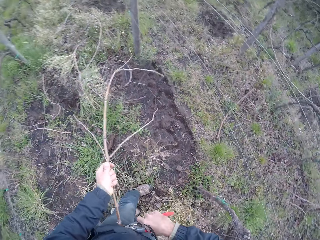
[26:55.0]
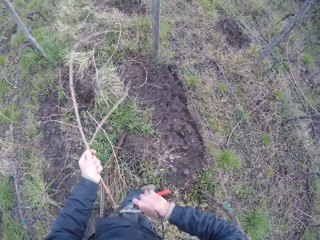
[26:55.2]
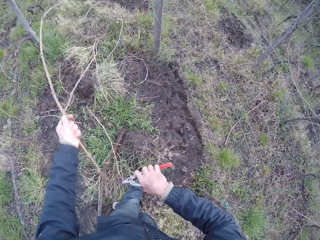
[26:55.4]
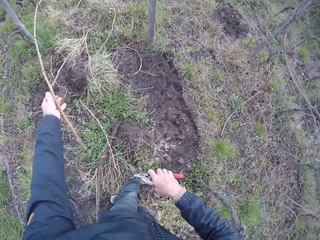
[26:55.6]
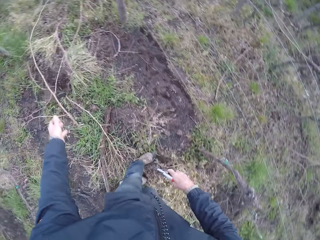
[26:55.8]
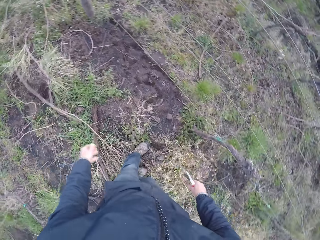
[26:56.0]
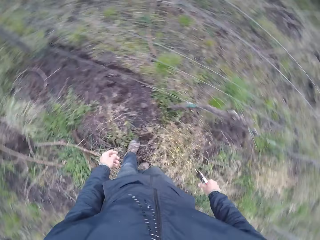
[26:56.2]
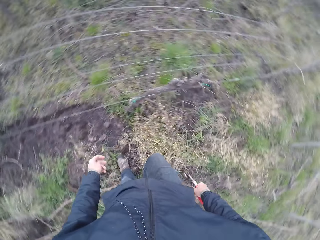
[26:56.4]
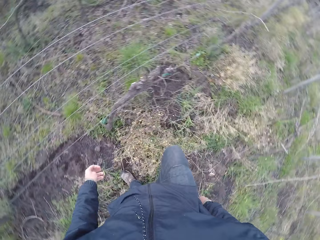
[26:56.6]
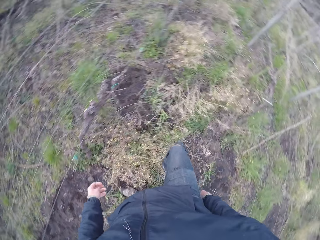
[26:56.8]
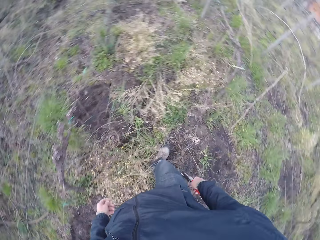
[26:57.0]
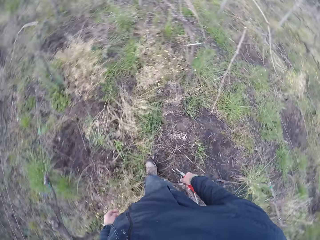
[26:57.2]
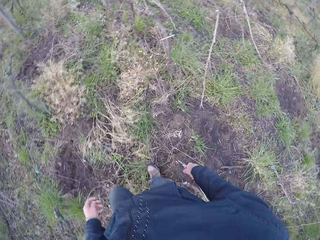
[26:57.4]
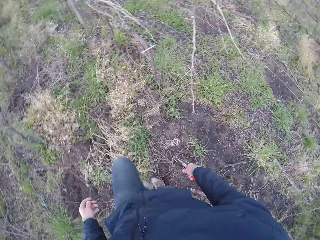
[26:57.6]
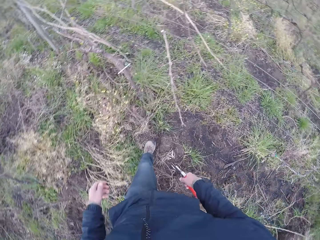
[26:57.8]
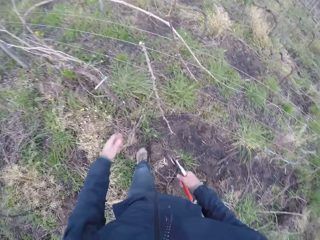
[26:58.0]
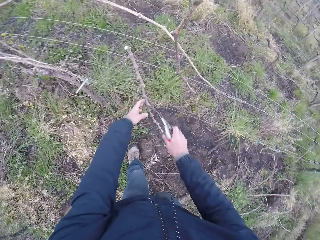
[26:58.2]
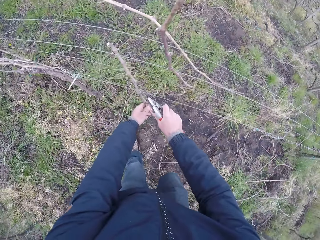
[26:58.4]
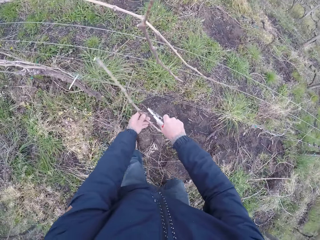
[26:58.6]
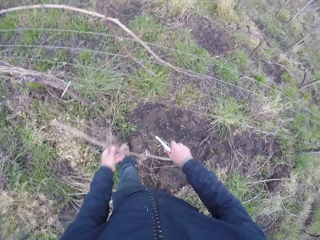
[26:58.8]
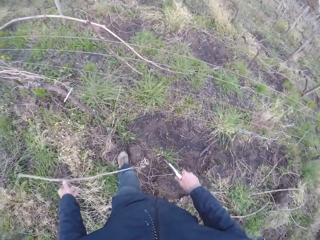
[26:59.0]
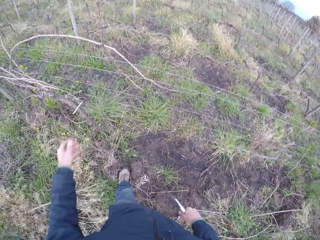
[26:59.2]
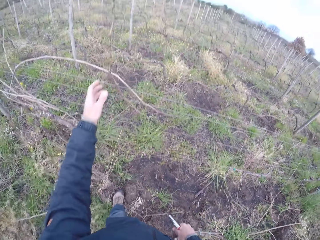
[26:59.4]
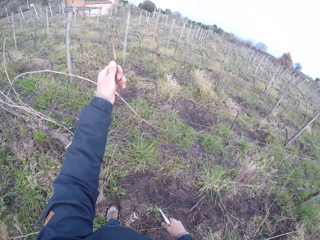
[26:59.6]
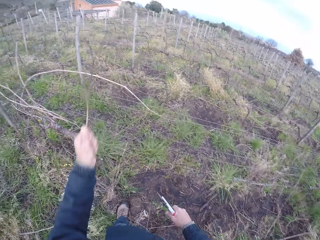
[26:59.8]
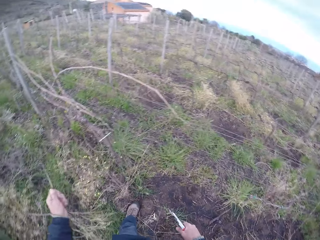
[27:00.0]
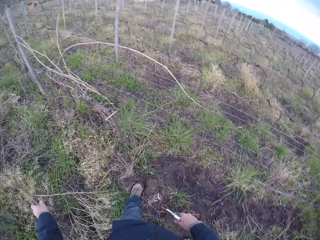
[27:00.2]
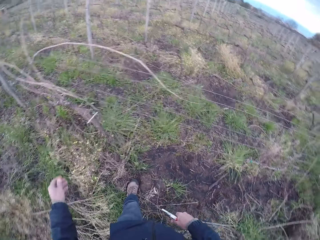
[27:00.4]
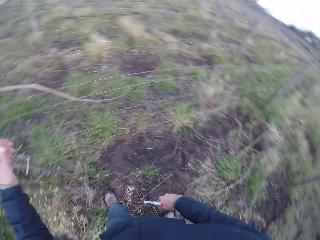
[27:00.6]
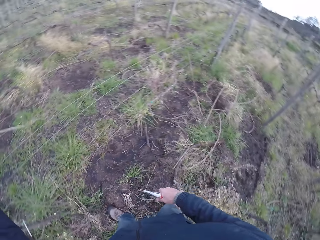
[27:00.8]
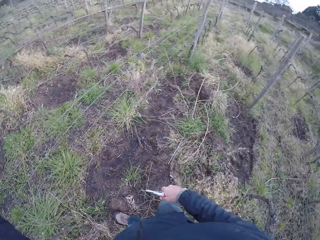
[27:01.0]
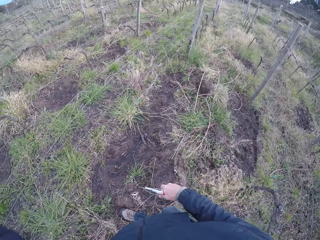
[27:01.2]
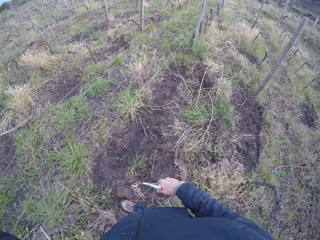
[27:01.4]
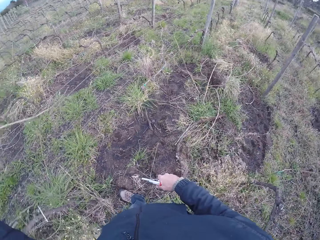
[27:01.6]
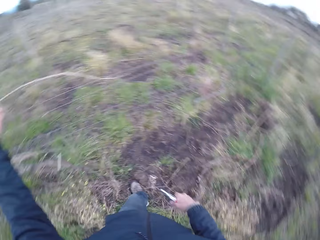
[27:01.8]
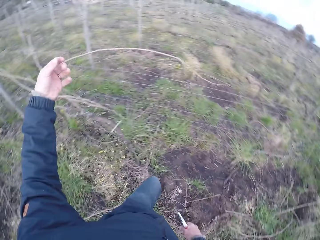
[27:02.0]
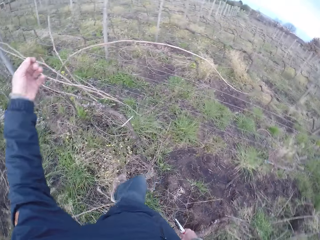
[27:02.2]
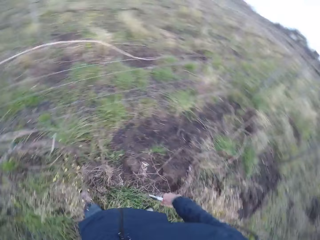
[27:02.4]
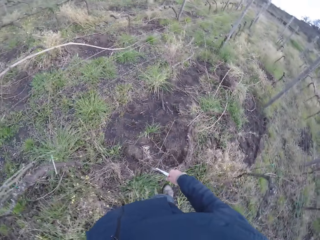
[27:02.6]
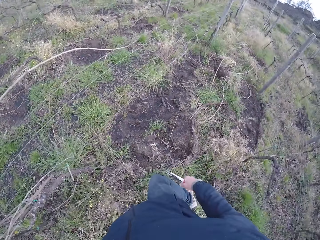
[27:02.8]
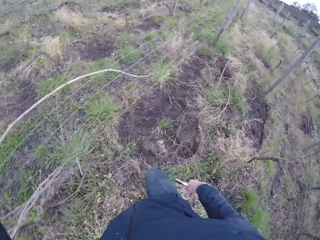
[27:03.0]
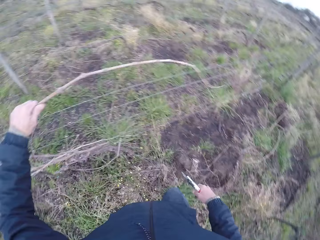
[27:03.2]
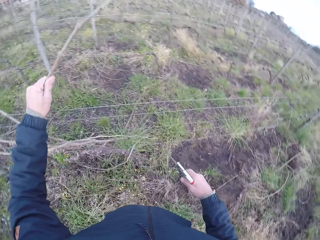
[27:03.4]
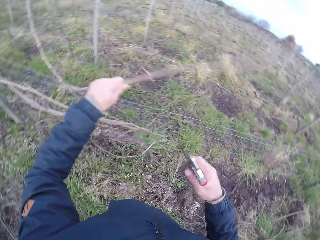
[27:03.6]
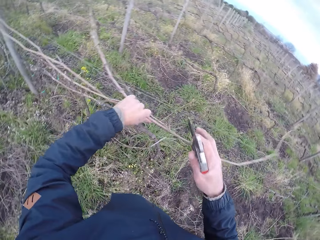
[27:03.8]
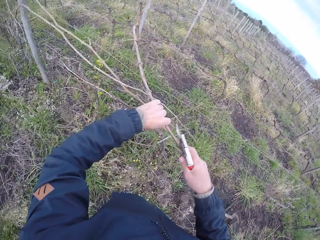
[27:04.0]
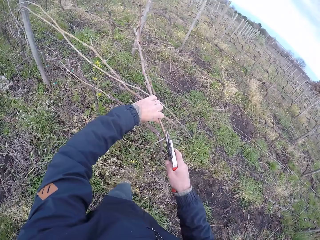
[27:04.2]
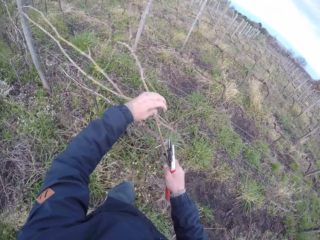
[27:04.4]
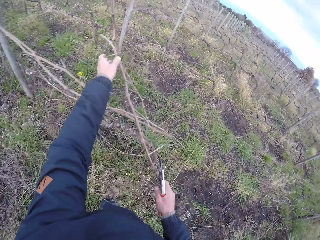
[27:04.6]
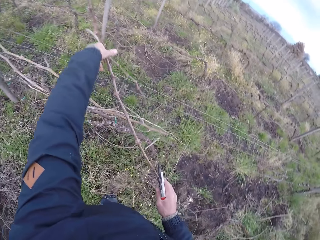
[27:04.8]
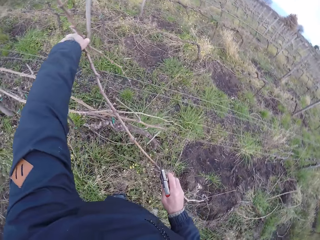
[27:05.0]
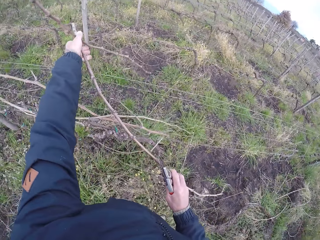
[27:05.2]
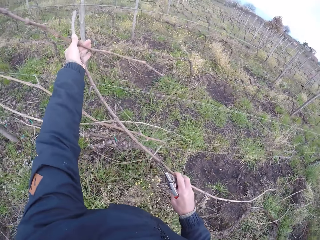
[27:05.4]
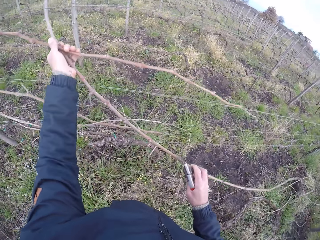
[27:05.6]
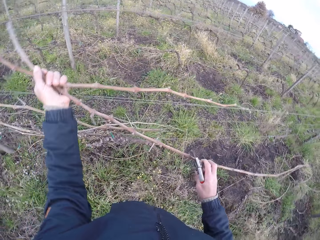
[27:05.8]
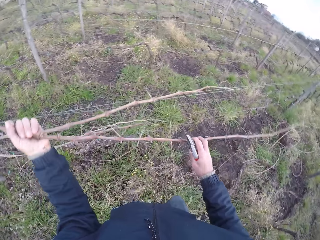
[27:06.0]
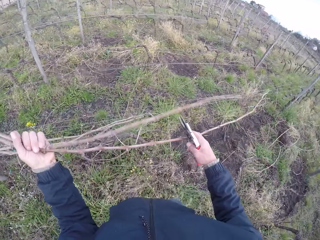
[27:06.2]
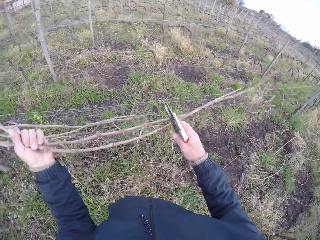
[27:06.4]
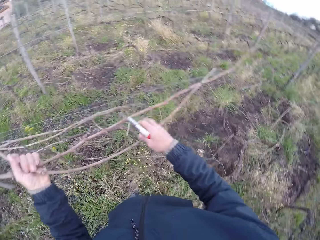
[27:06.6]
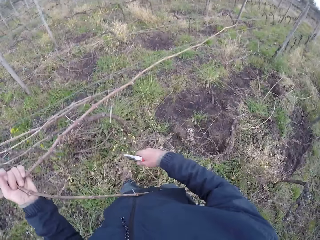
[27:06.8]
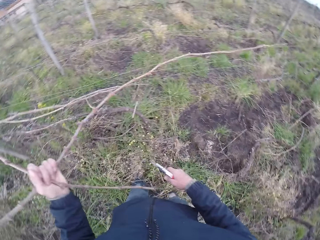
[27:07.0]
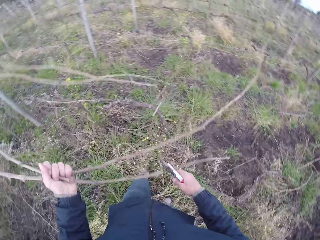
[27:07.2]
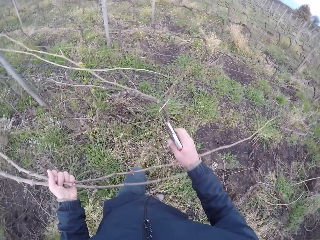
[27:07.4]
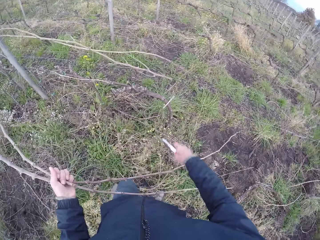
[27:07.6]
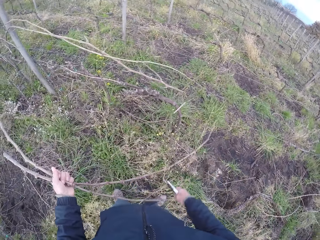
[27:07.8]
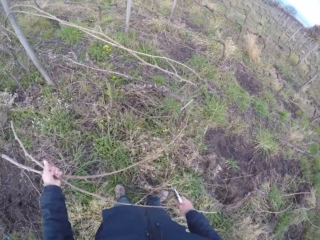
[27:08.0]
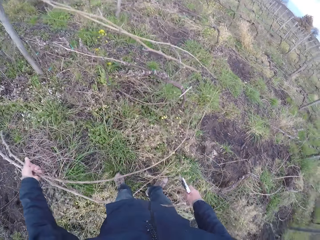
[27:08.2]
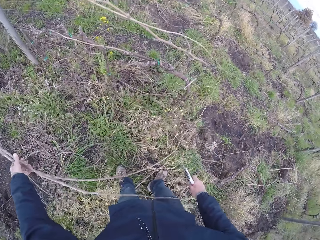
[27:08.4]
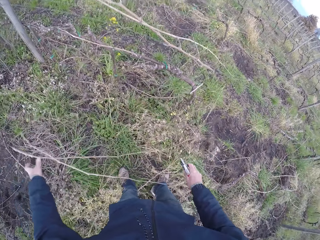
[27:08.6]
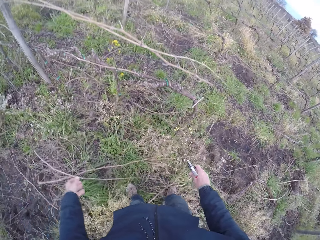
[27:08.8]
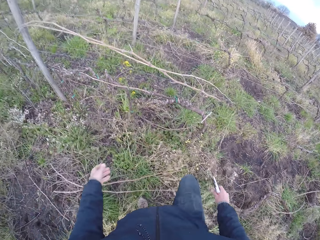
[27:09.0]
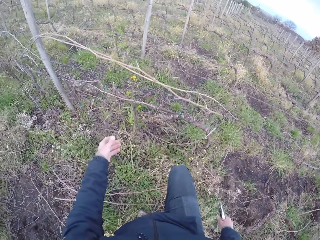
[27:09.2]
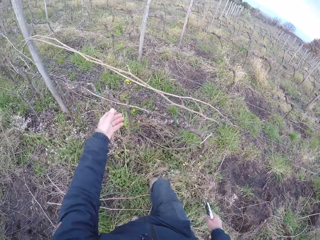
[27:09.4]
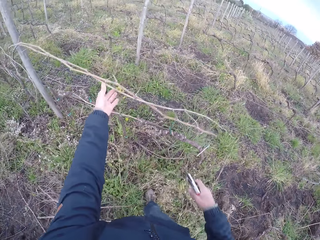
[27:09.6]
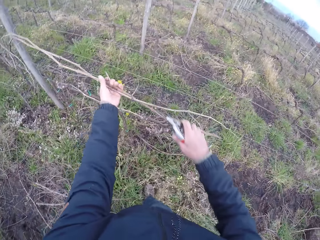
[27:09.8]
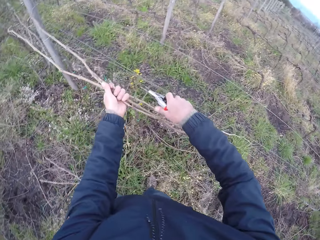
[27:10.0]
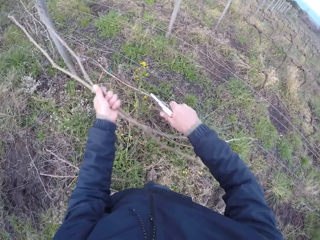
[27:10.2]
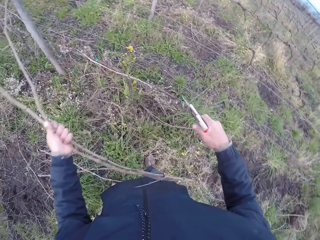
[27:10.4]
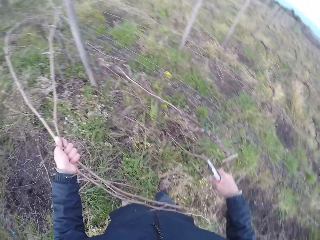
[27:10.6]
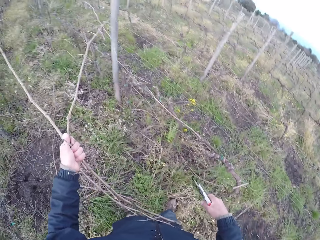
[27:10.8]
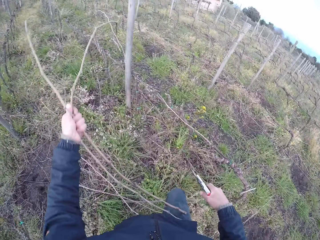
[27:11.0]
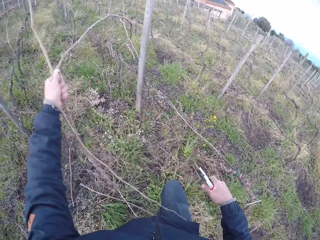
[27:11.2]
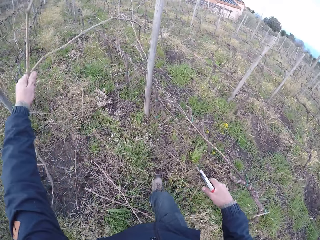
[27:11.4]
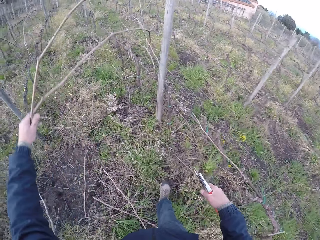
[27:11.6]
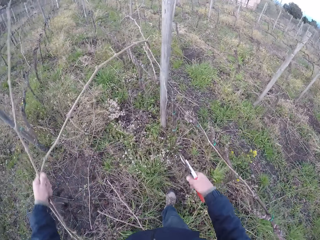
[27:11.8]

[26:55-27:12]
The camera wearer drops the twig from his left hand on the ground. He removes twigs from the barbed fence with his left hand. He throws the stick on the ground. He pulls the stick from the fence. He throws the stick on the ground. He pulls the stick from the fence. He holds a bunch of twigs with his left hand. He throws the stick on the ground. He pulls the stick from the fence.

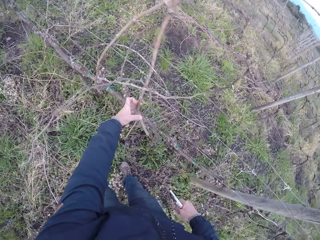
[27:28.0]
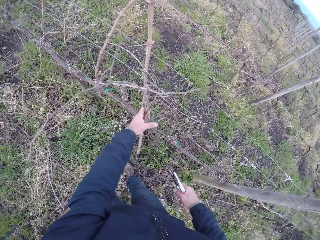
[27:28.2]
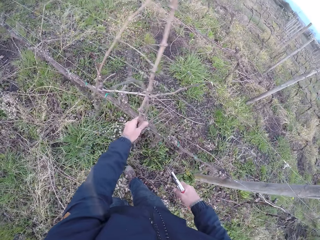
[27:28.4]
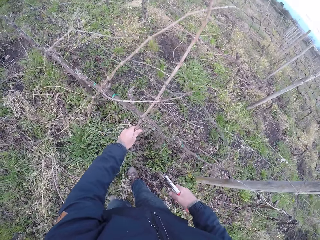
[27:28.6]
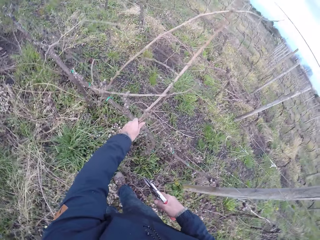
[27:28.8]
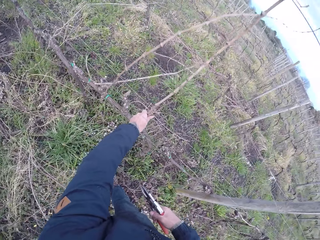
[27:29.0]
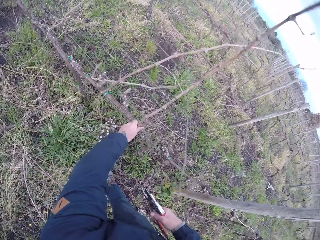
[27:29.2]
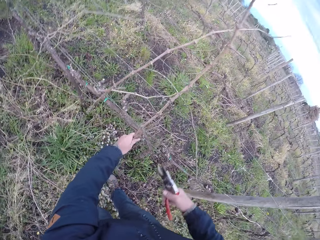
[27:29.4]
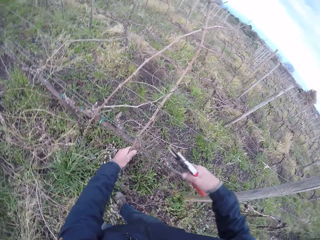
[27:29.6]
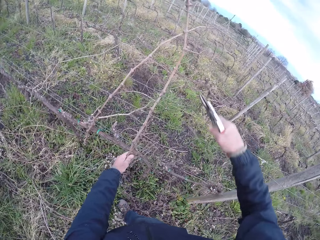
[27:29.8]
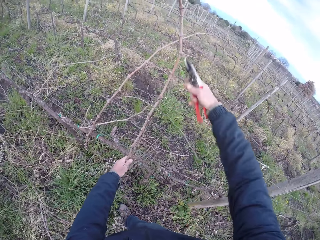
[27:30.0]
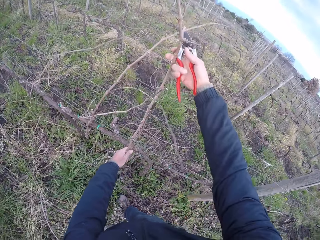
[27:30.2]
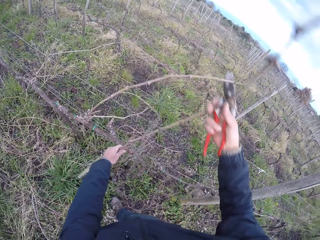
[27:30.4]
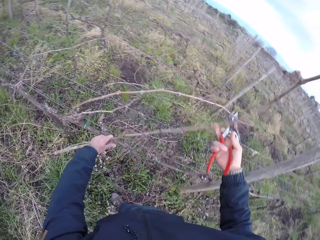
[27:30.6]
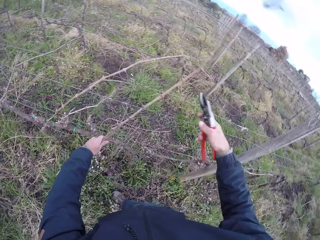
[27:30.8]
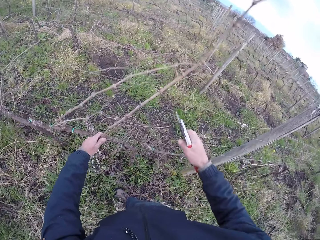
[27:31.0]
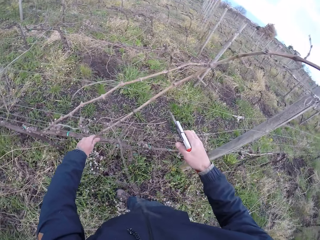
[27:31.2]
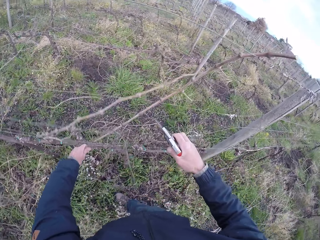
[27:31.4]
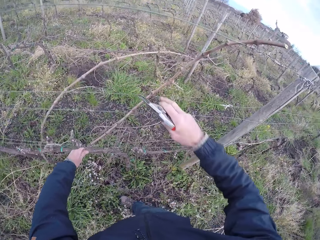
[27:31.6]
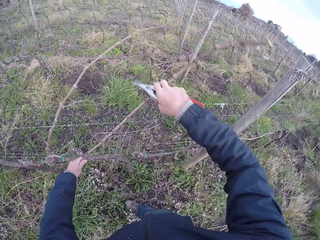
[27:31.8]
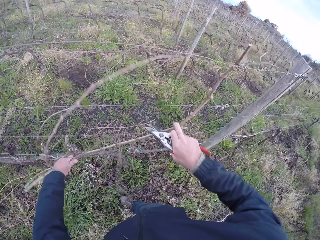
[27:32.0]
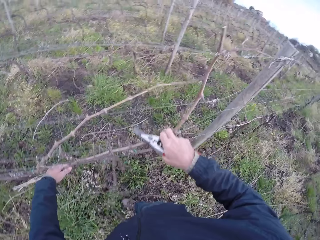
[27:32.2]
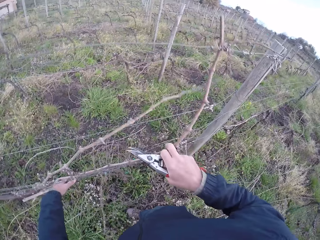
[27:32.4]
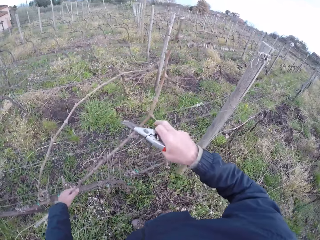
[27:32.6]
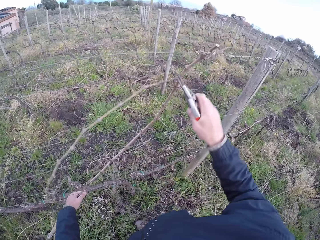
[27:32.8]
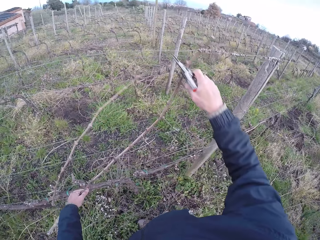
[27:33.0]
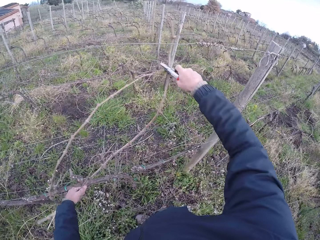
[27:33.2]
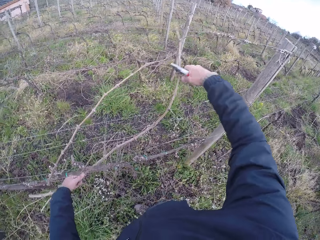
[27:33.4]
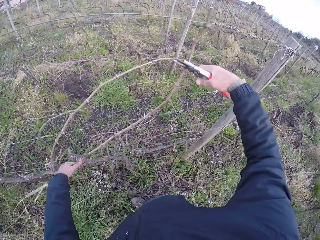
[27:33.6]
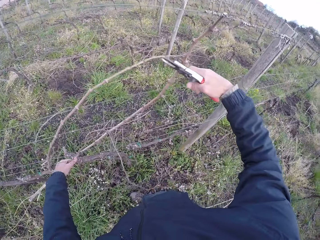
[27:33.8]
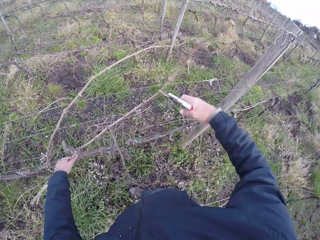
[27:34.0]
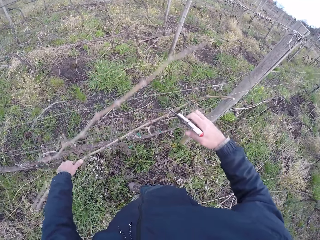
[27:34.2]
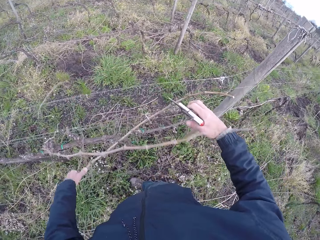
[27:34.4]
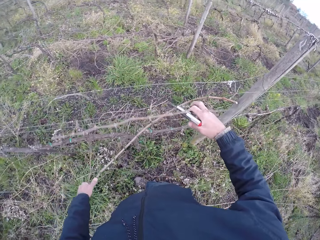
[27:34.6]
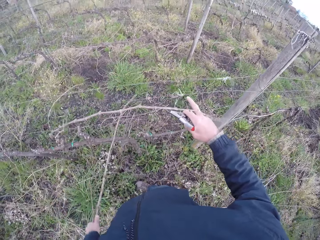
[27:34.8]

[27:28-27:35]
The camera wearer holds the dry branches on a fence with his left hand. He pulls the twig from the barbed wire fence with his left hand.
